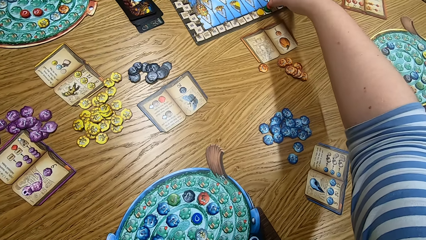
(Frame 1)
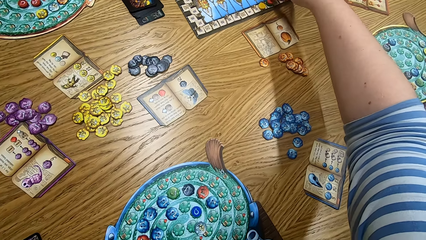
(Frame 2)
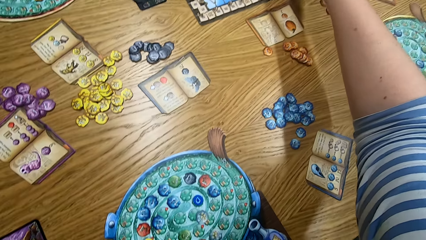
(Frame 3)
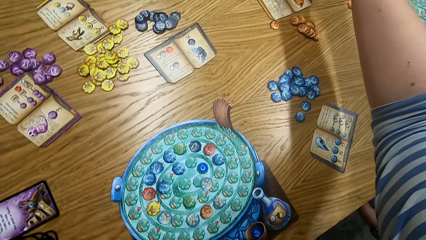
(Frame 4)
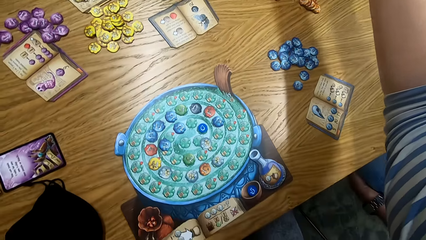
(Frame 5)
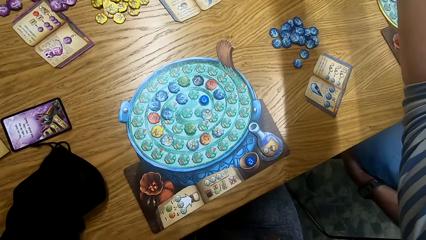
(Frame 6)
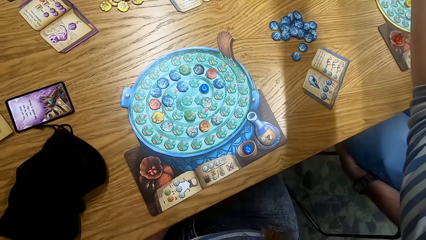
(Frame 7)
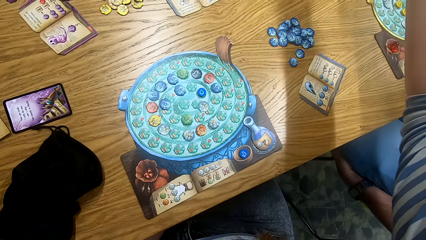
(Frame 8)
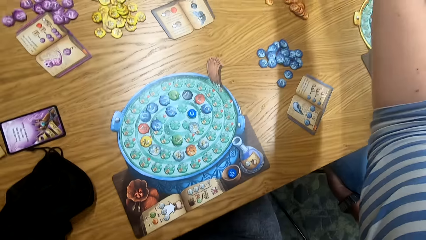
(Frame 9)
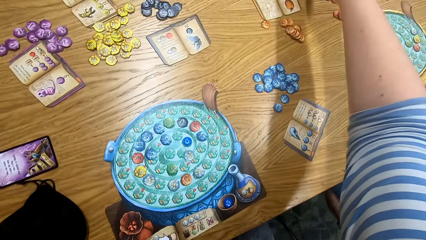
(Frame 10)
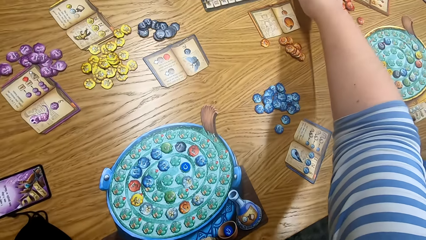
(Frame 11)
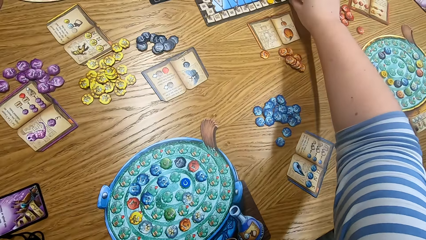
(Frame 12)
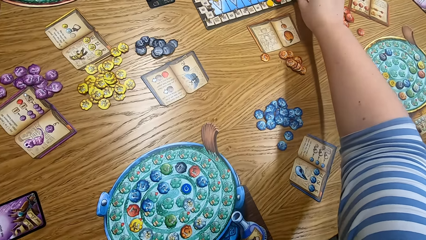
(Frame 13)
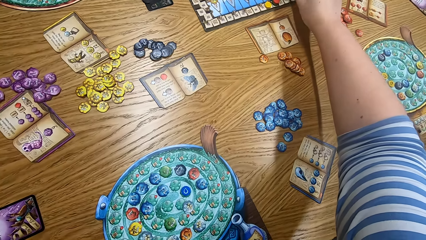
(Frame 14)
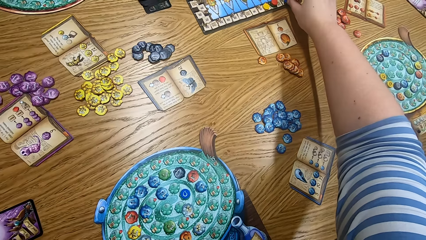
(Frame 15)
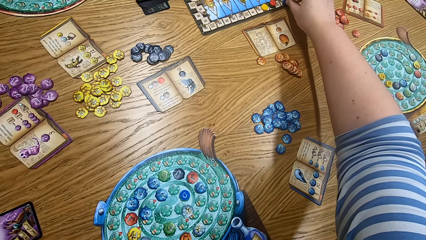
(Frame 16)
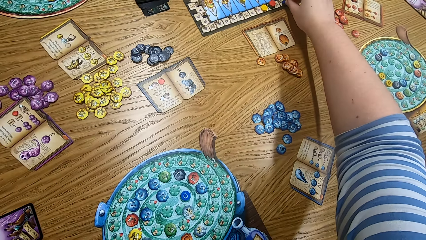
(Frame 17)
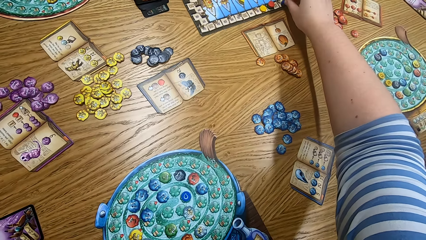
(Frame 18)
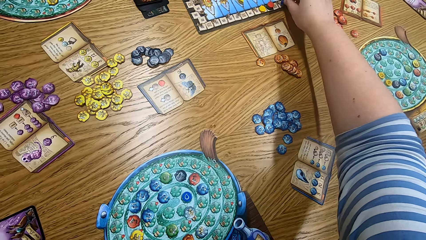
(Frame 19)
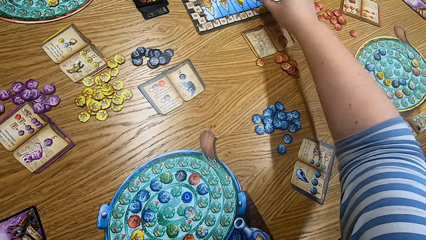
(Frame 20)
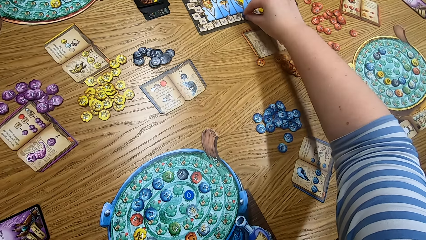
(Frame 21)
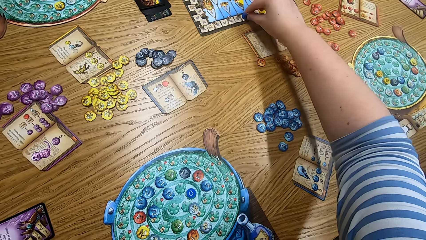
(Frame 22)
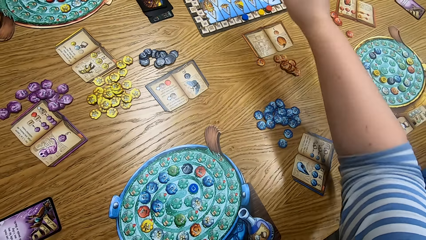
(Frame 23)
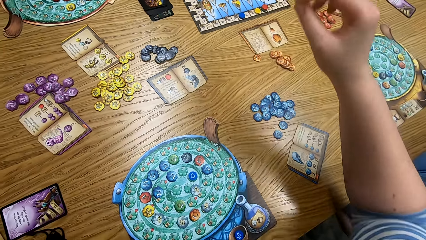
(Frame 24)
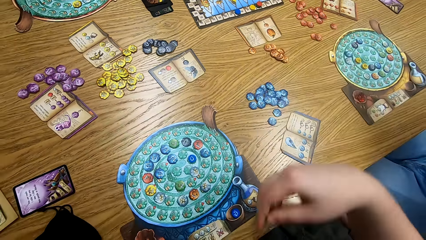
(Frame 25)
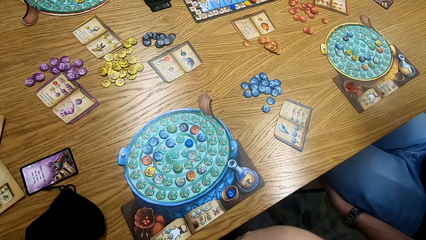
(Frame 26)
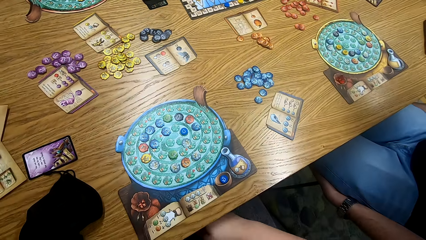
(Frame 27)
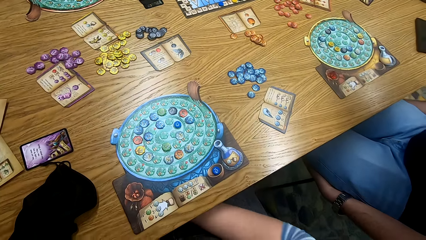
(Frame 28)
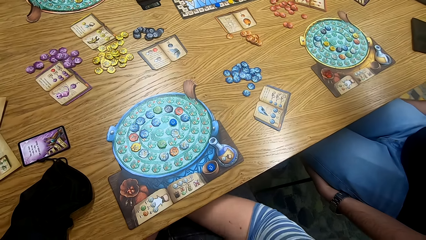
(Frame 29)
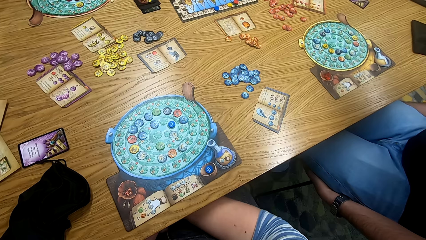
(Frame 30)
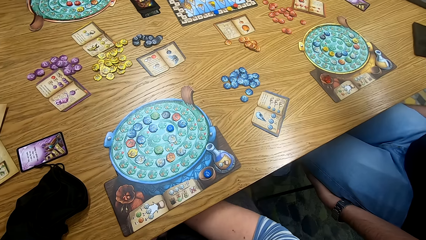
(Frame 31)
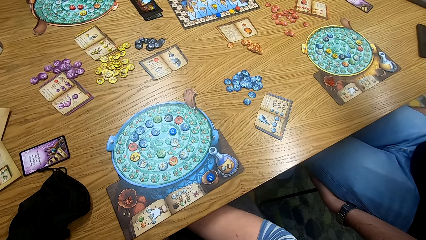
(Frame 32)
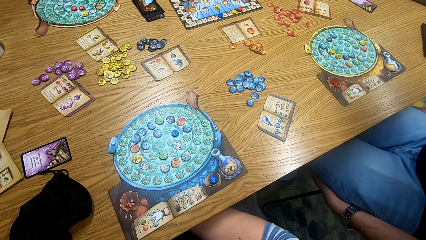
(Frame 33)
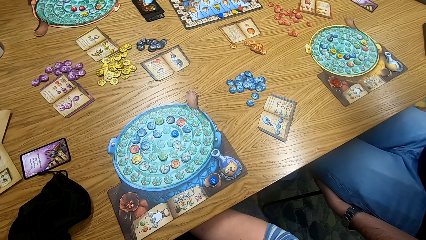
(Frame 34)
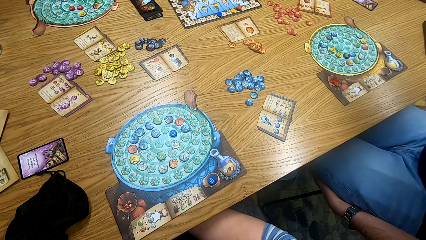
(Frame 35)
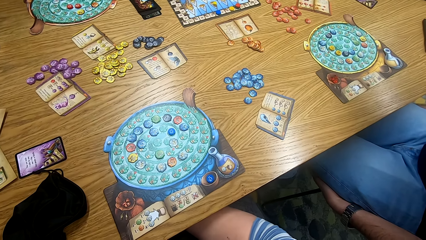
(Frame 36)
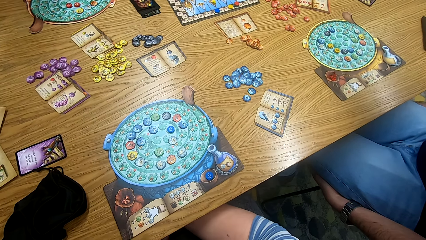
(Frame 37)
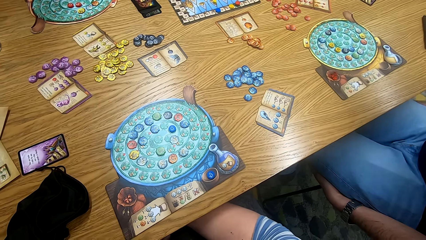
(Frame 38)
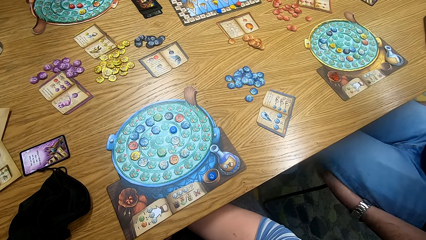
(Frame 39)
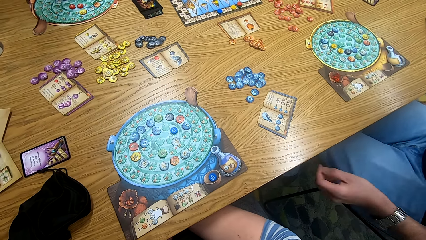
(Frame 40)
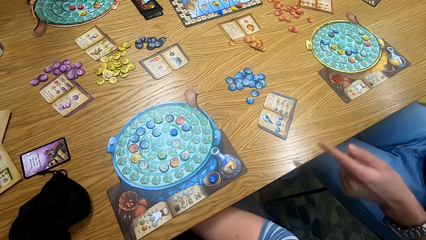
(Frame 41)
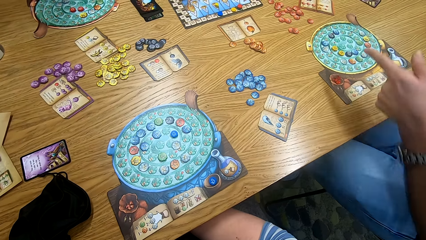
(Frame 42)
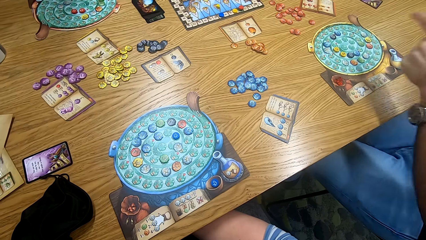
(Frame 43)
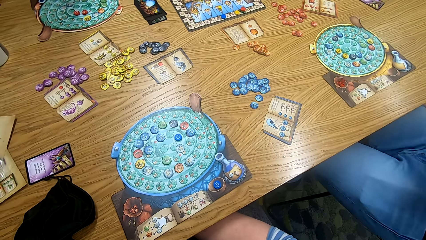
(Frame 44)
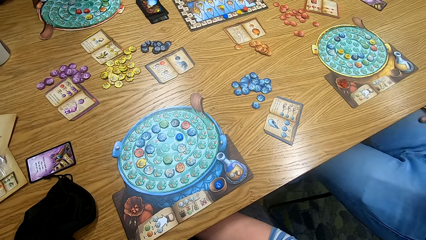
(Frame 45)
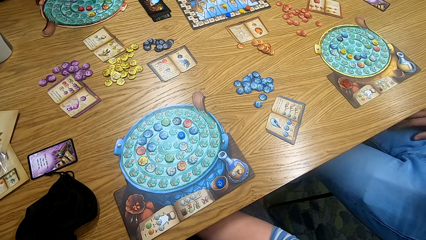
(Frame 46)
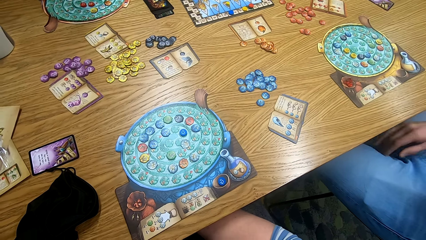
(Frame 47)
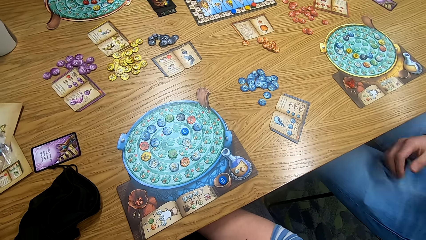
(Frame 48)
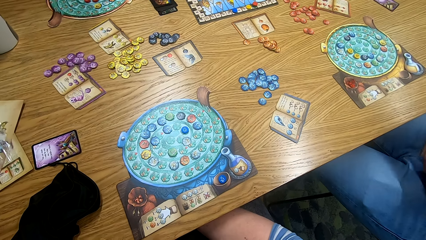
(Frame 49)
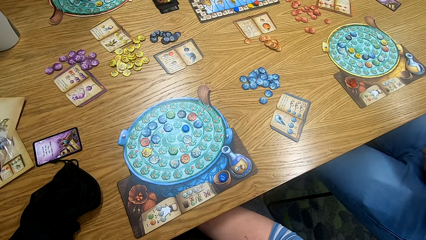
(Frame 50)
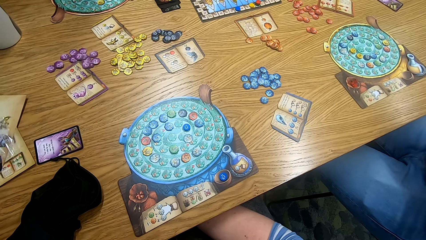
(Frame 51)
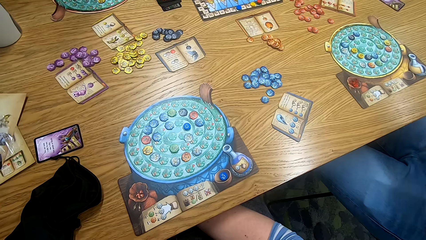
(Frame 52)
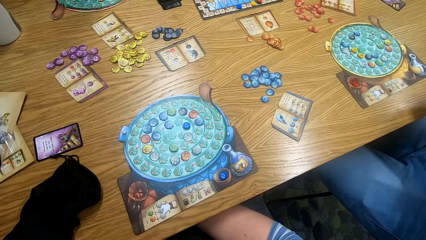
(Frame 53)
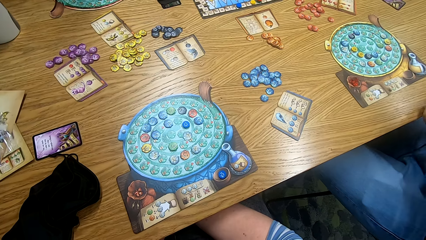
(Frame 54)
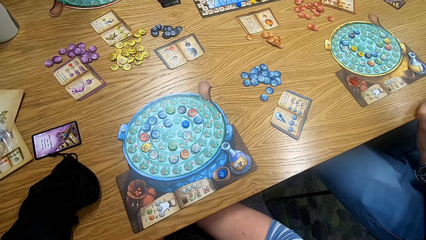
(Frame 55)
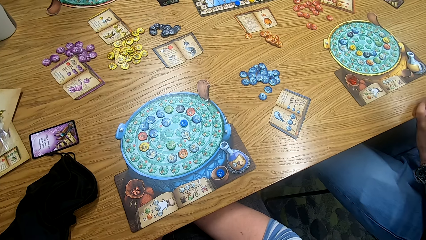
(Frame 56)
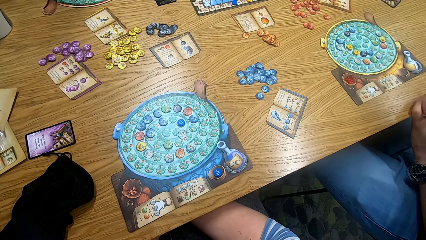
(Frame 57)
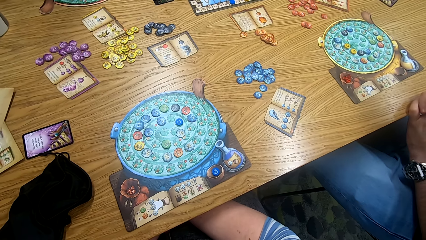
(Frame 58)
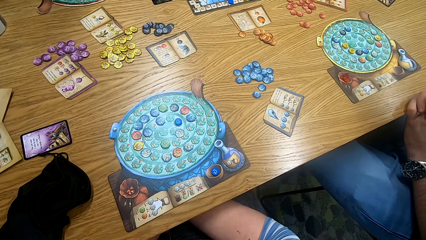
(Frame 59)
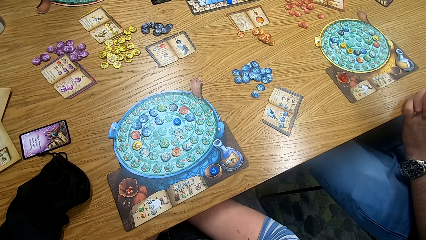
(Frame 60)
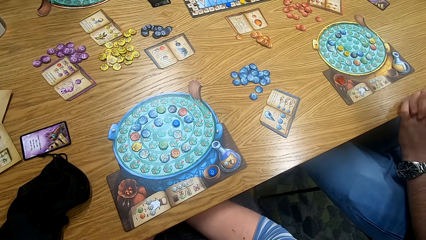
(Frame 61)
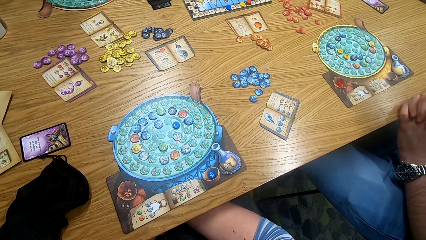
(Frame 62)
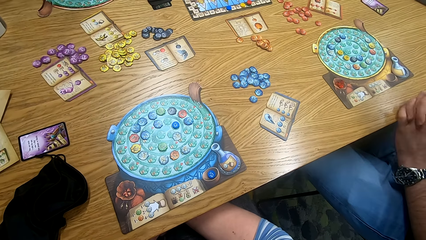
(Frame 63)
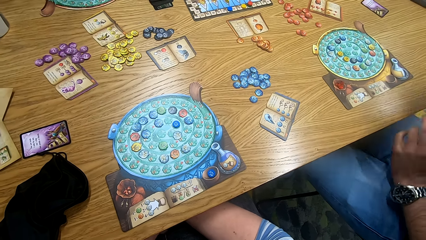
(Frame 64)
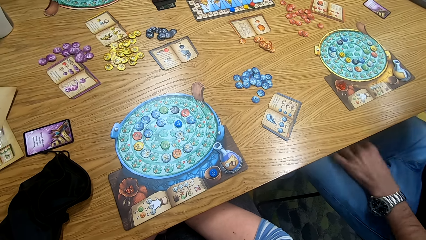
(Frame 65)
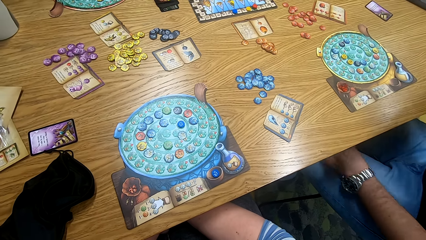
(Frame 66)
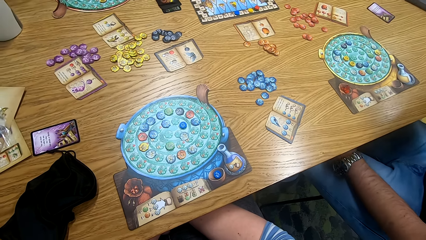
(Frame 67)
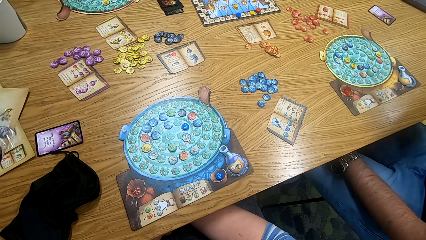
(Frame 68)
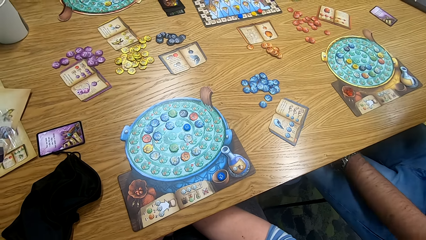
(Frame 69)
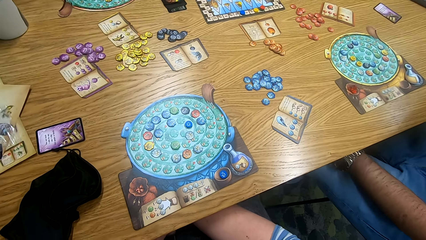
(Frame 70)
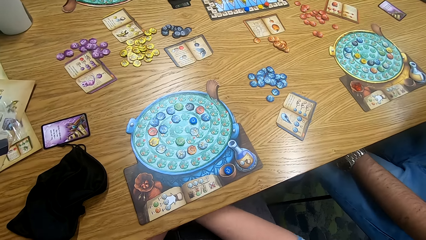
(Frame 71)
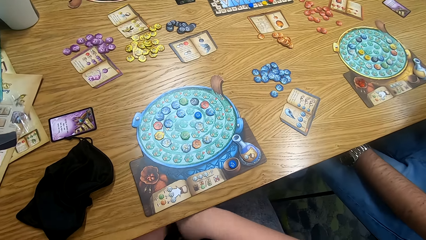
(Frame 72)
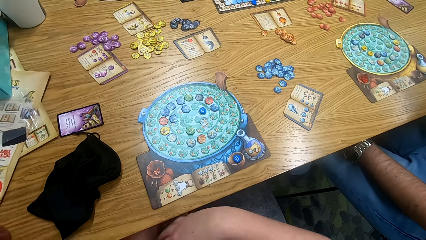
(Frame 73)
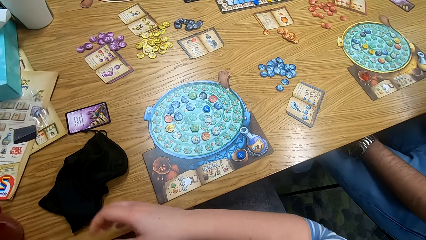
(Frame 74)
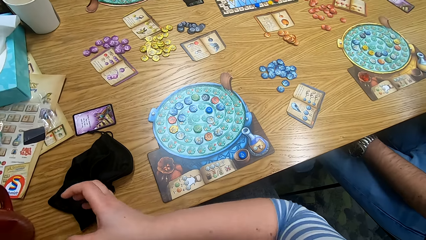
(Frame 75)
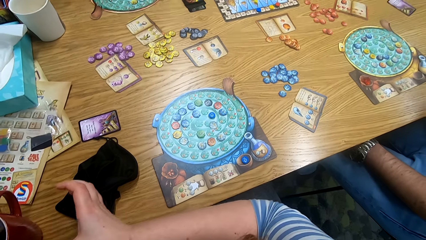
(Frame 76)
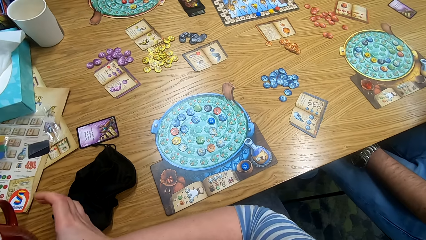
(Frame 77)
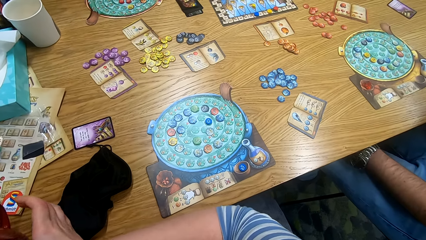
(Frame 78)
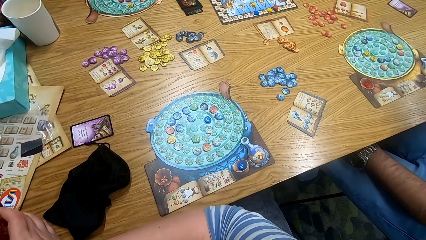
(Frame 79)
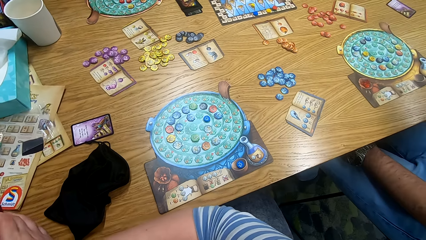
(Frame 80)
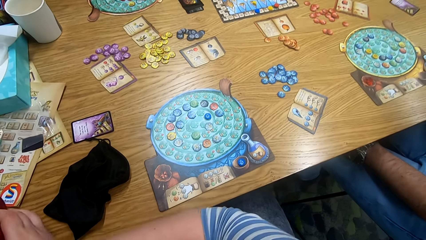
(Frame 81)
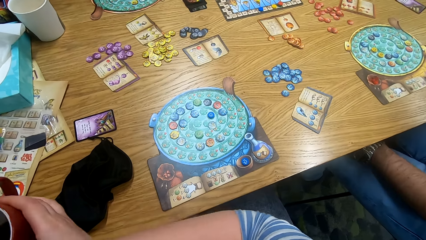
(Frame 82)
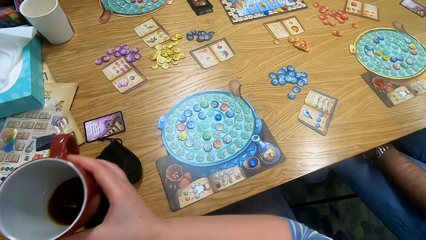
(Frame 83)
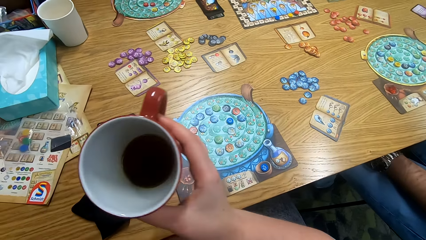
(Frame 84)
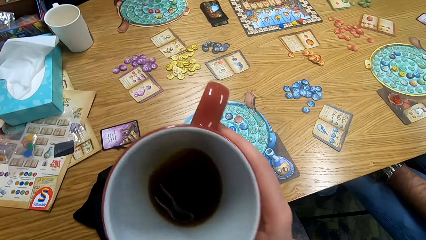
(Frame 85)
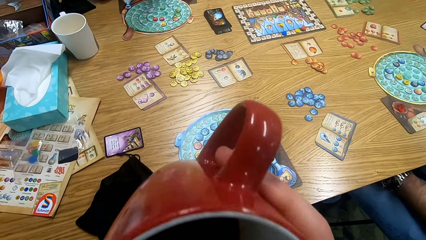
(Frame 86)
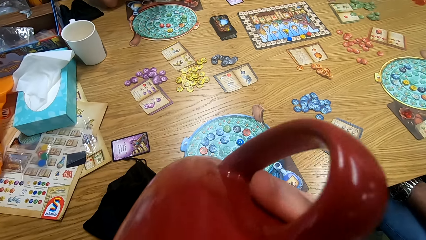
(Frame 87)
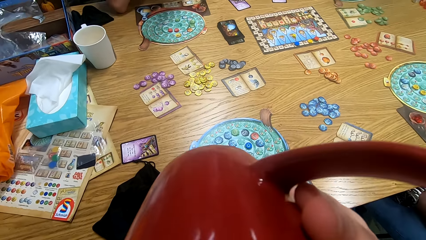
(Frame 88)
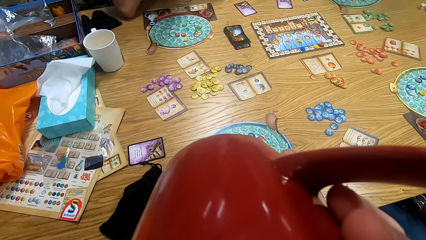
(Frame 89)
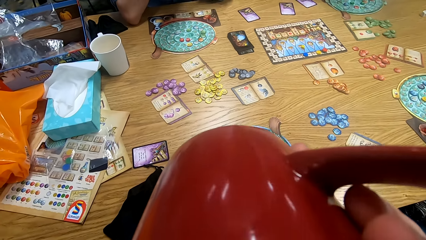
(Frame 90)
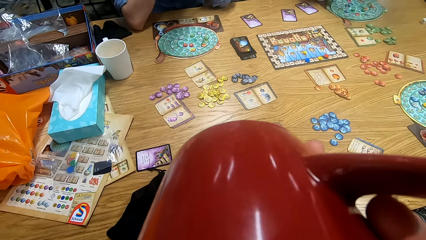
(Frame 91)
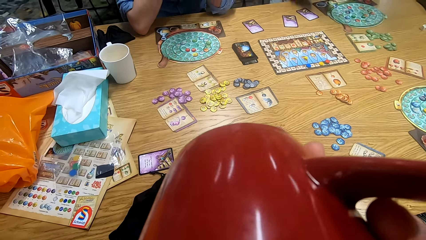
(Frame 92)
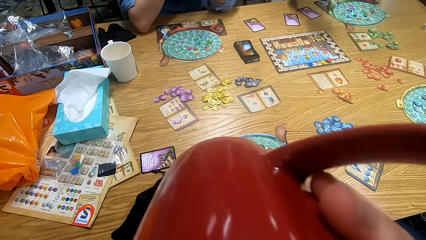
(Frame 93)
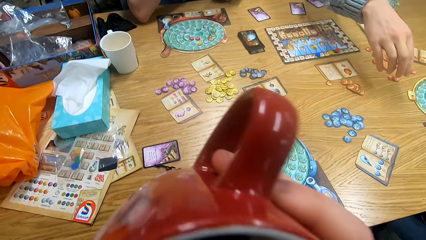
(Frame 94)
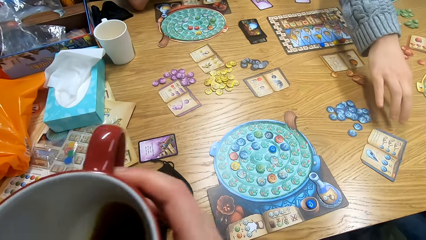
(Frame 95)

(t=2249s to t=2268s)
The camera wearer looks around. They pick a cup from the table. They drink tea from the cup.
